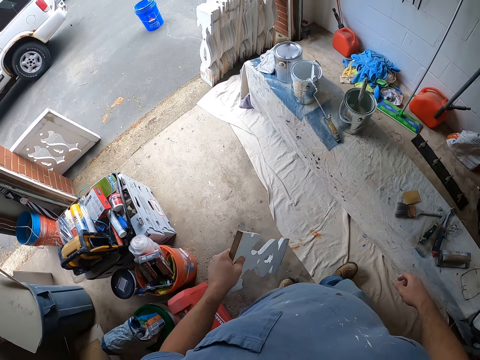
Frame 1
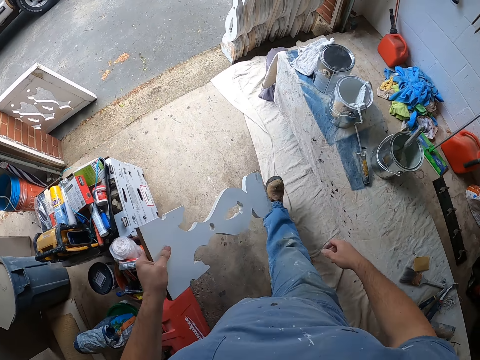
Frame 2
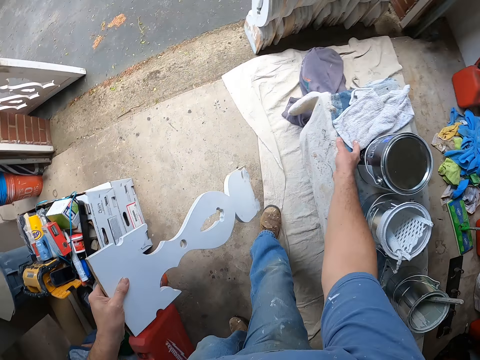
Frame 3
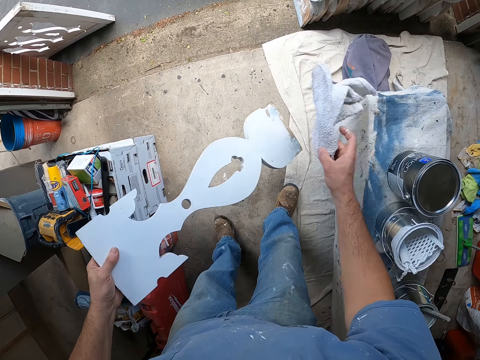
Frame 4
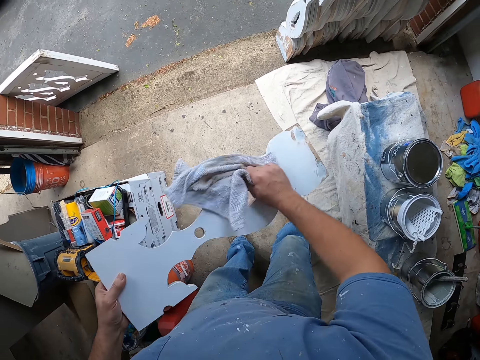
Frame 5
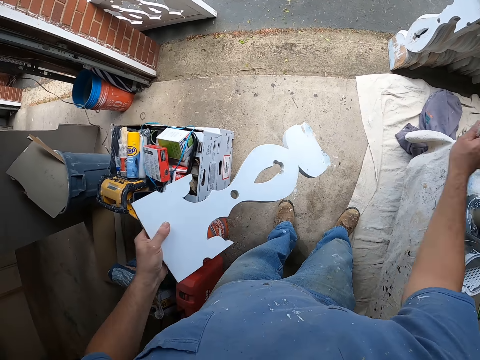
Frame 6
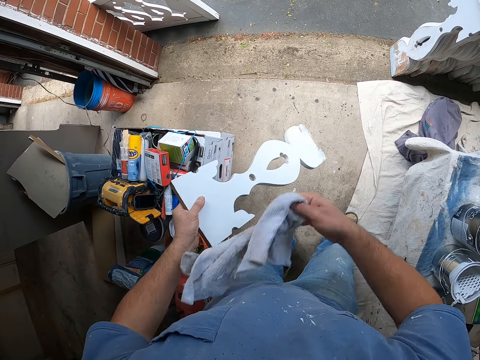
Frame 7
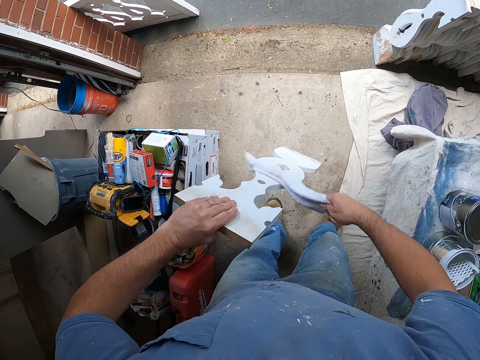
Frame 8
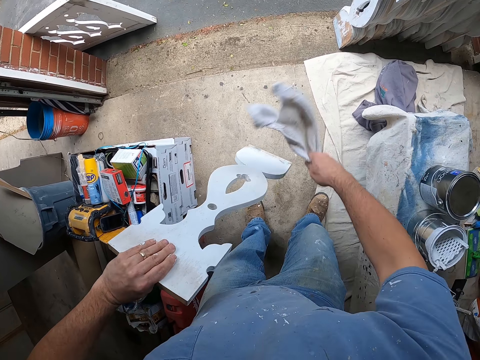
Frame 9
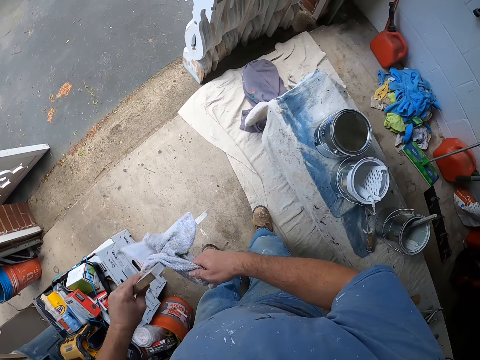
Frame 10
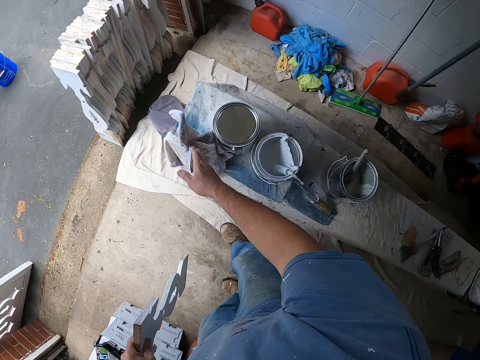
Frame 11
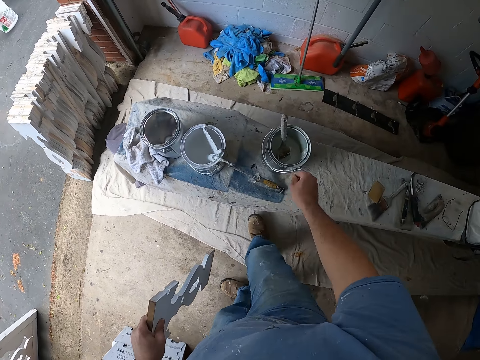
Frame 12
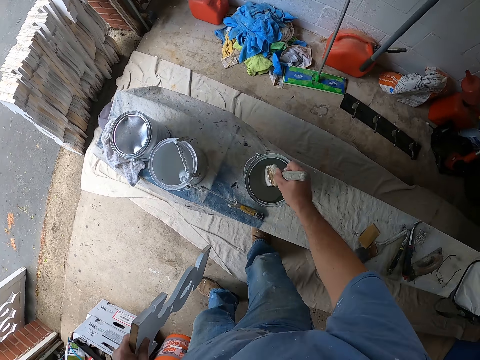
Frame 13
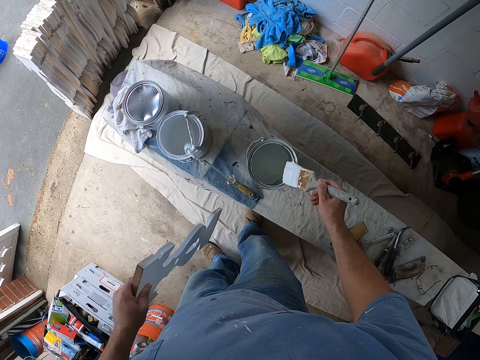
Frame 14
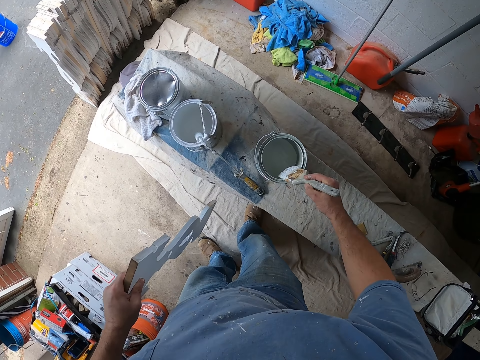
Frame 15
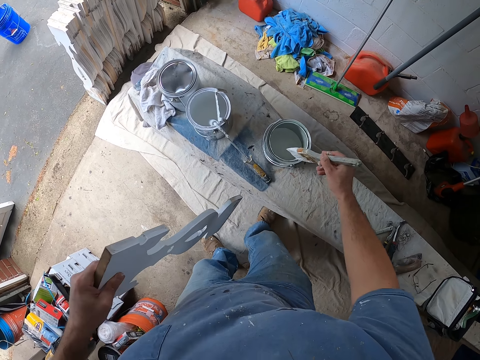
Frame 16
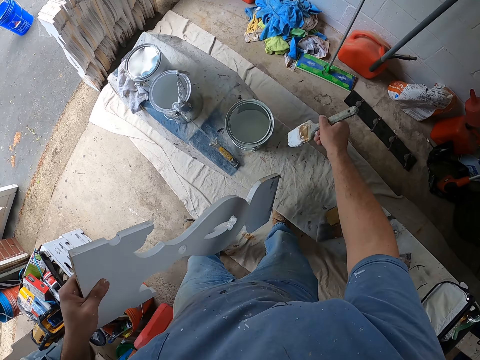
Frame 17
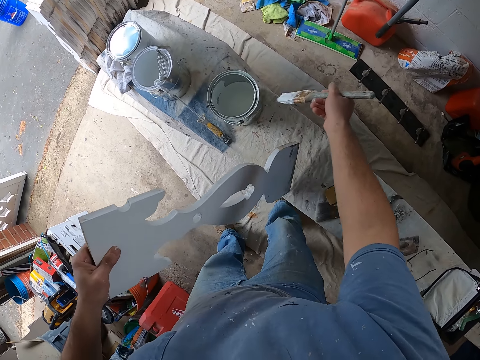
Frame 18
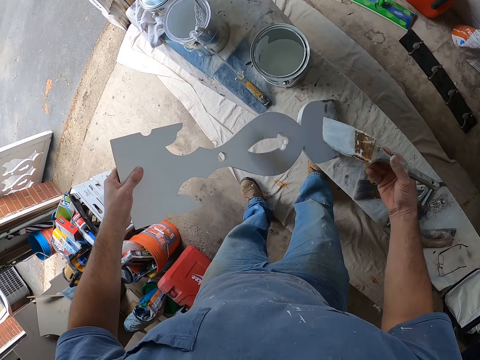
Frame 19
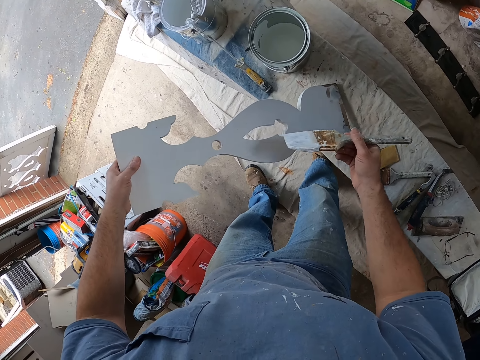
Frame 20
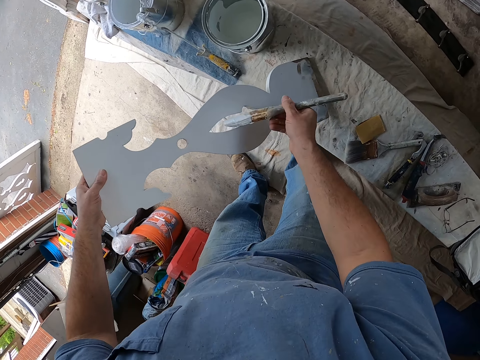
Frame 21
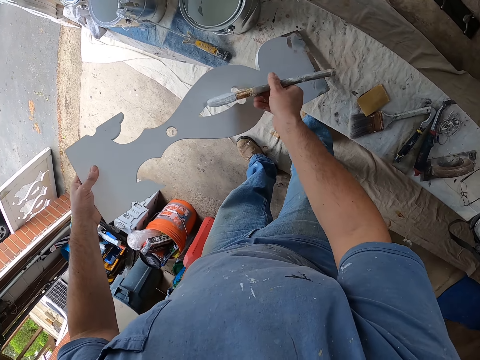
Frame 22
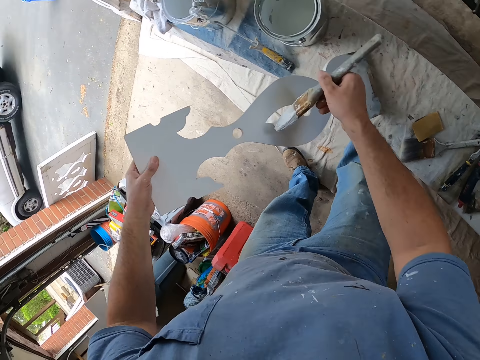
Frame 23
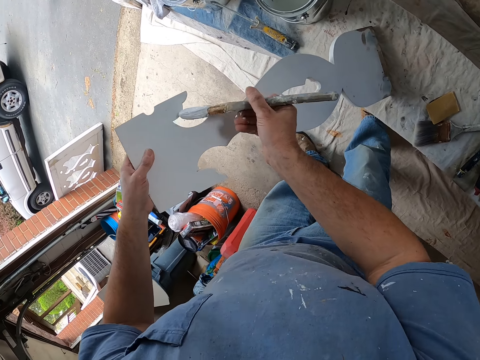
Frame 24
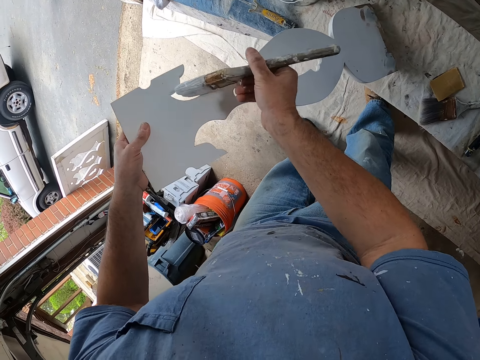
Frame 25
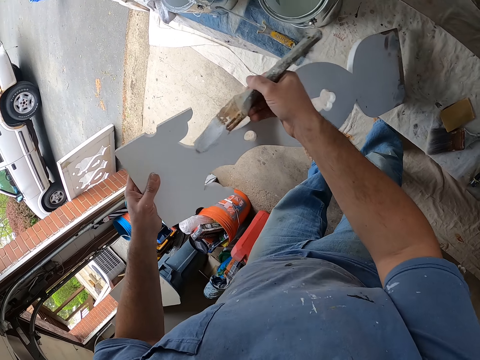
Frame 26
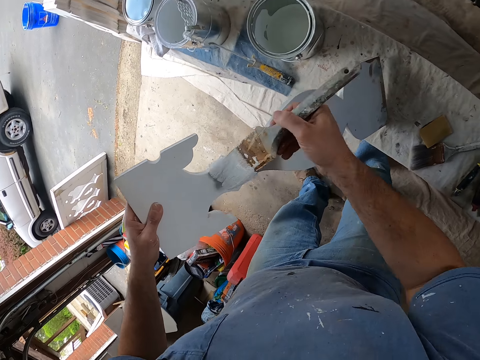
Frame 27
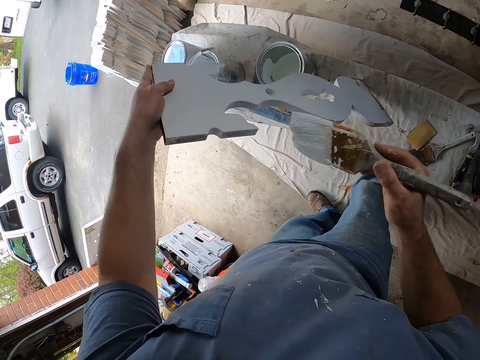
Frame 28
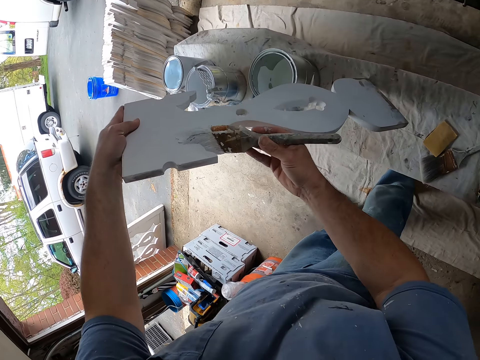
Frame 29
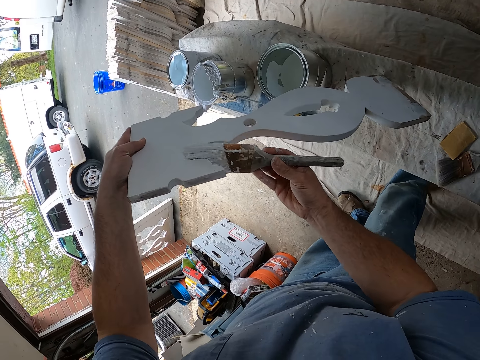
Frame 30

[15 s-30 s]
The camera wearer picks up a cloth. They dust the wooden frame. They drop the cloth. They pick up a painting brush. They get paint from the paint container. They wipe off some paint on the painting tin. They paint the wooden frame with the paint brush.

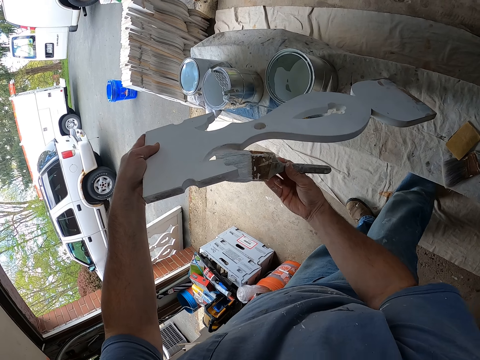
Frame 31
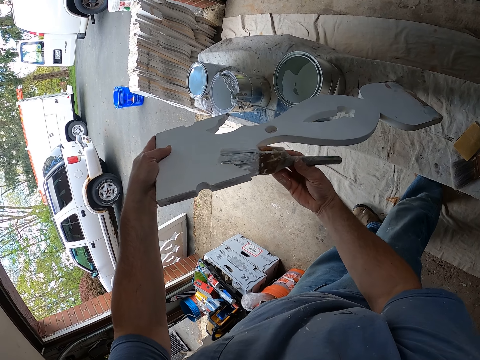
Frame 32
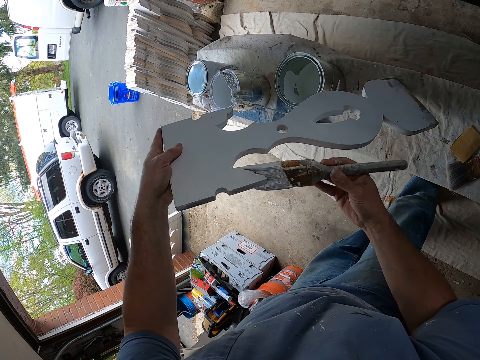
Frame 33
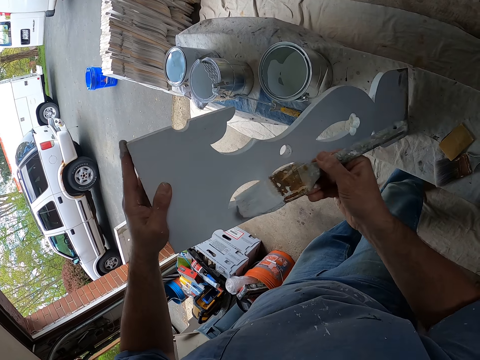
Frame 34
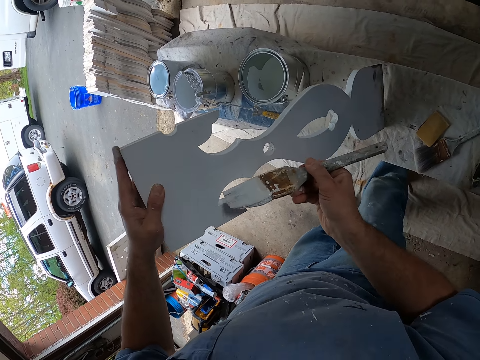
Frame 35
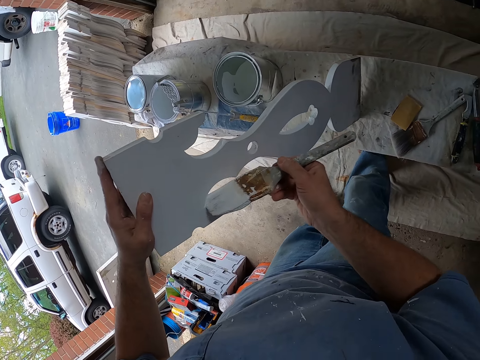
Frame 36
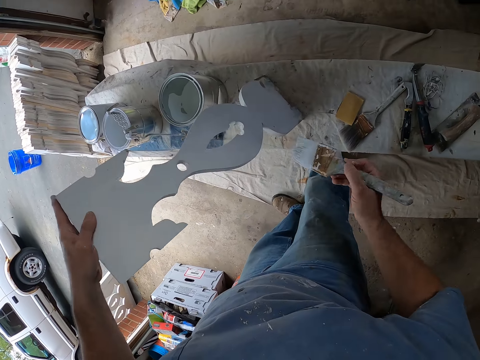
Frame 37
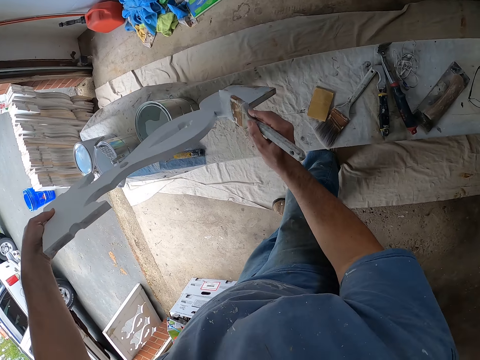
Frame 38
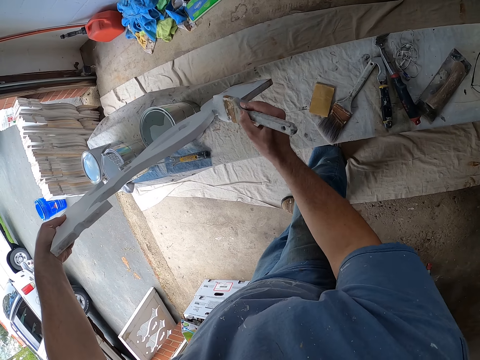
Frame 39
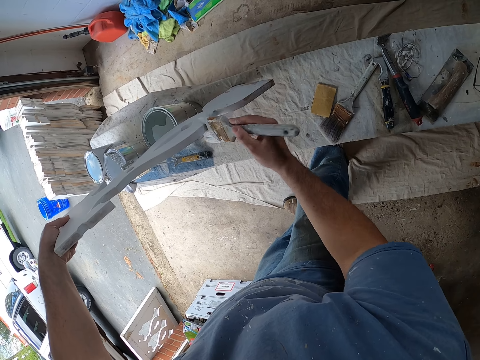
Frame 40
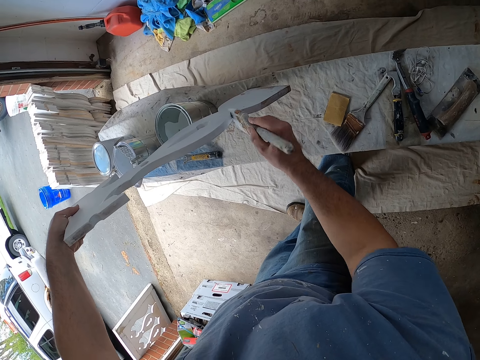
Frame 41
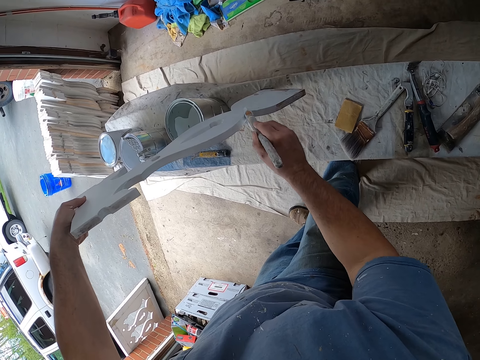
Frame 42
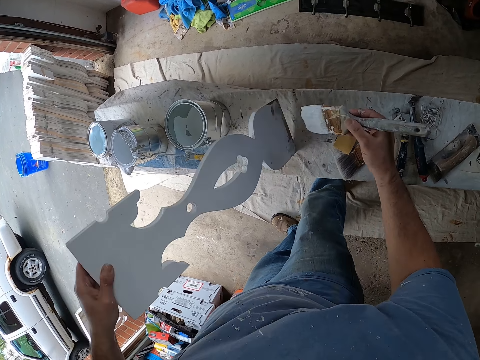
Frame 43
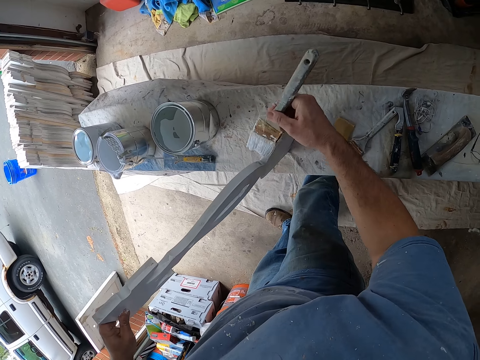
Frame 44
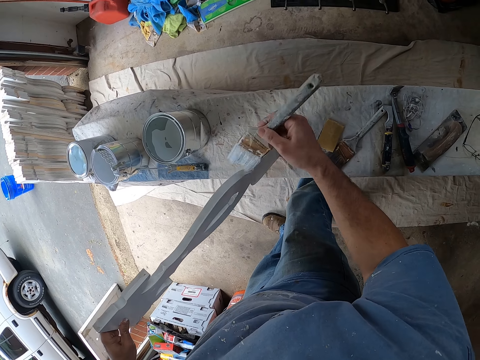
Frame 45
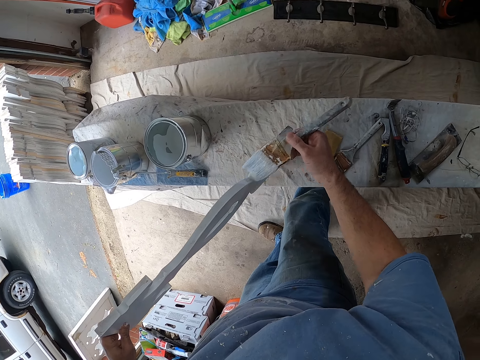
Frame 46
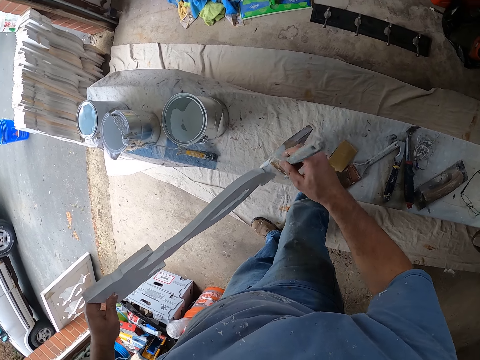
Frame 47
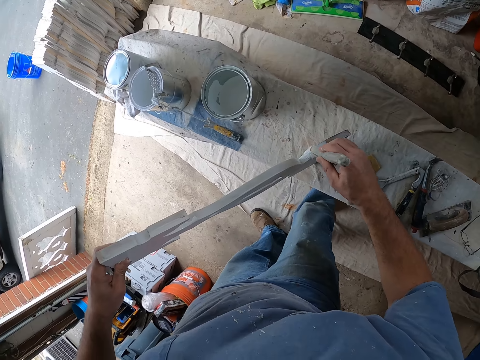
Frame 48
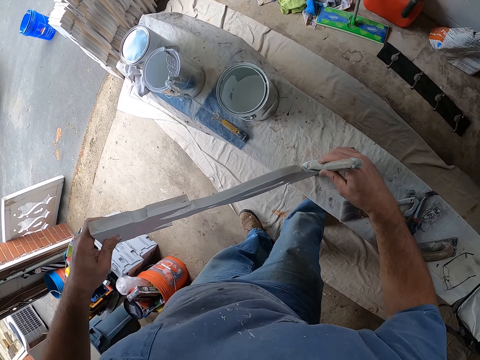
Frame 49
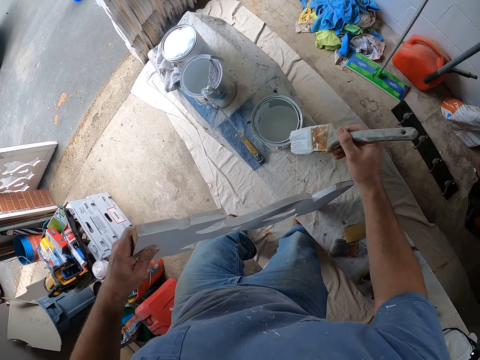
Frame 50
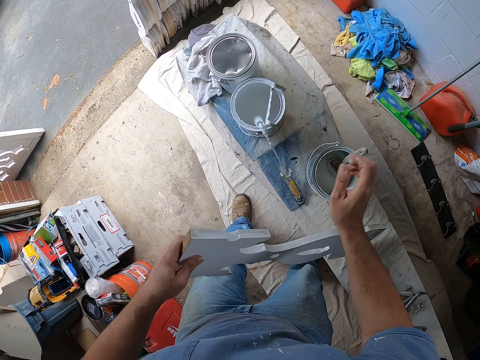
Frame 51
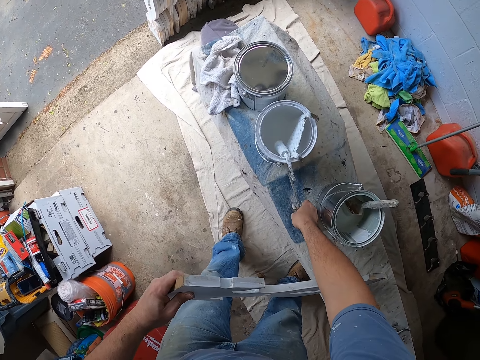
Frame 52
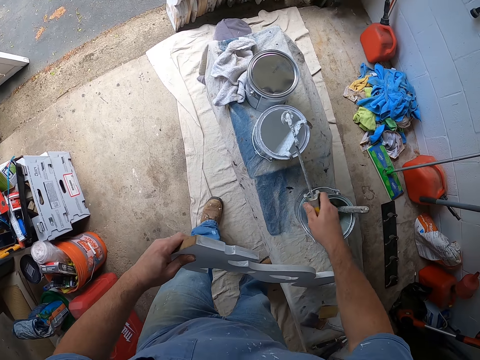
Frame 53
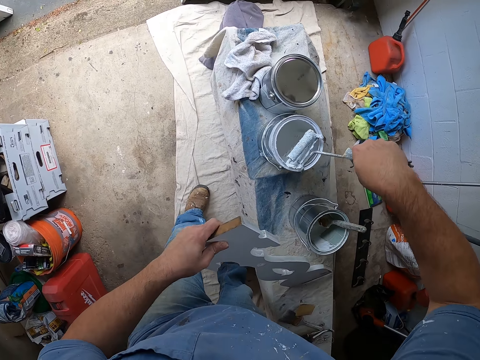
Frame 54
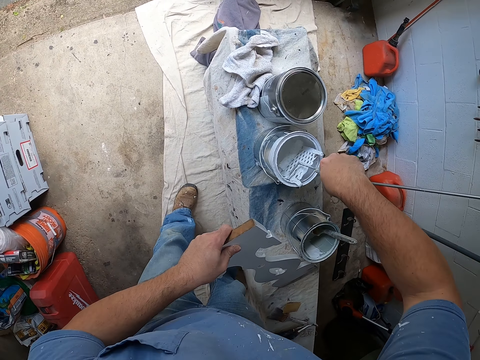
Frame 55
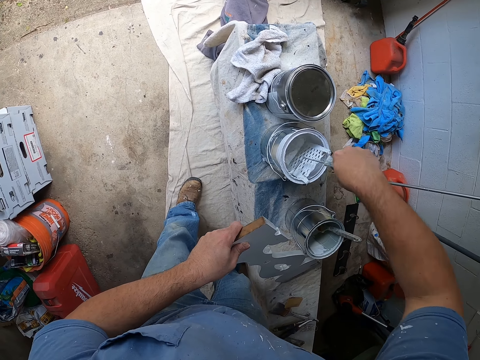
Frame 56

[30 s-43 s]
The camera wearer drops the paint brush inside the paint container. They pick up a paint roller in the paint container.
